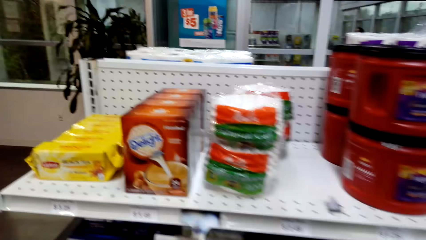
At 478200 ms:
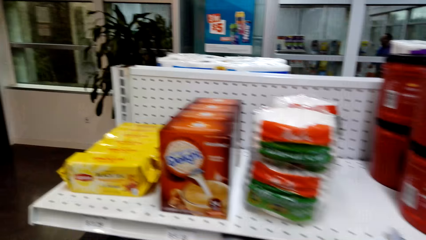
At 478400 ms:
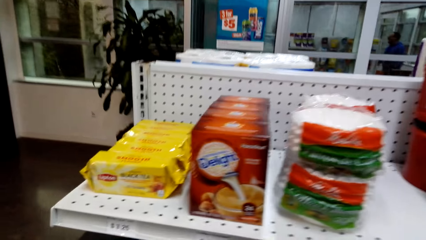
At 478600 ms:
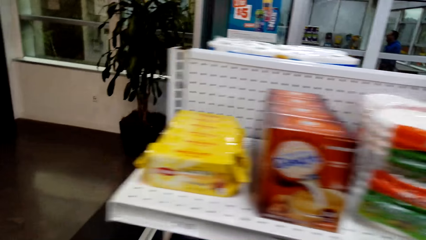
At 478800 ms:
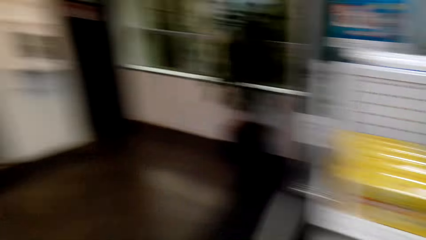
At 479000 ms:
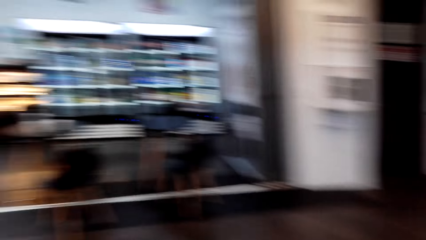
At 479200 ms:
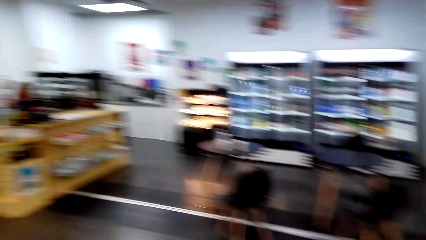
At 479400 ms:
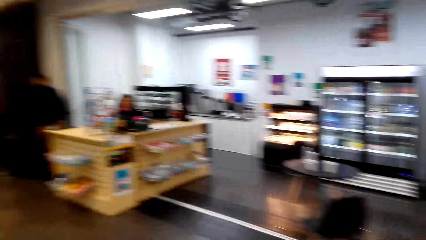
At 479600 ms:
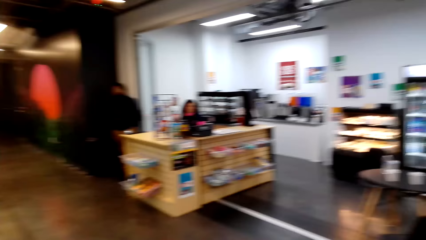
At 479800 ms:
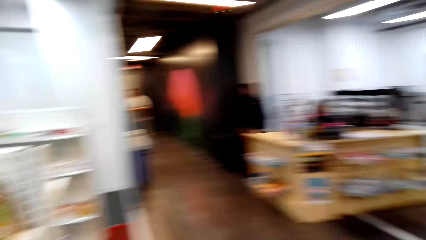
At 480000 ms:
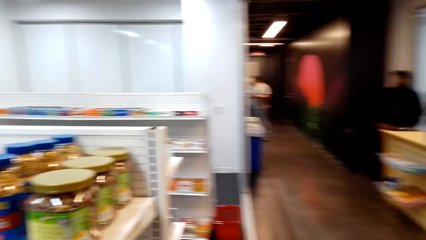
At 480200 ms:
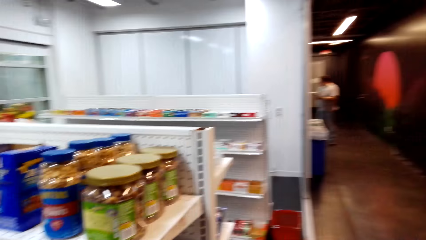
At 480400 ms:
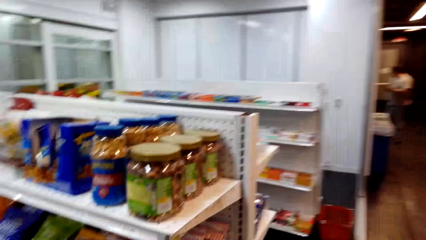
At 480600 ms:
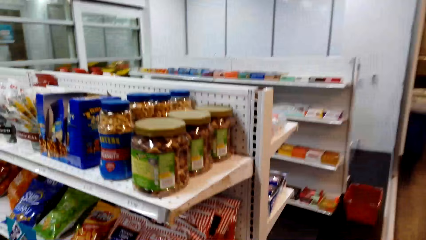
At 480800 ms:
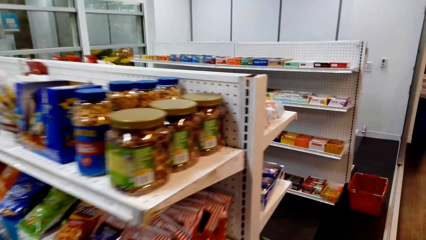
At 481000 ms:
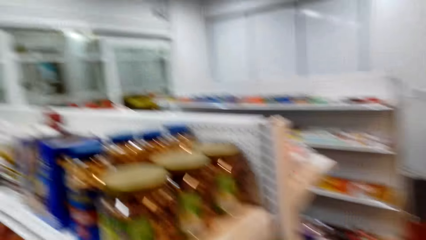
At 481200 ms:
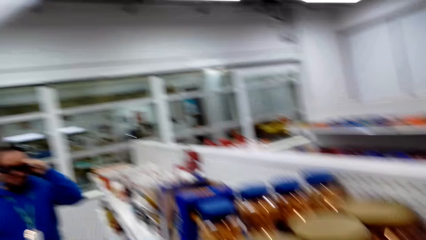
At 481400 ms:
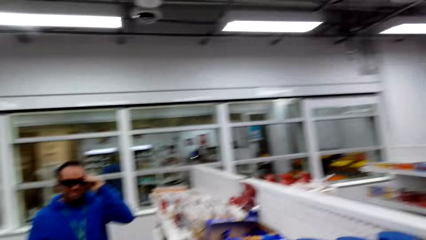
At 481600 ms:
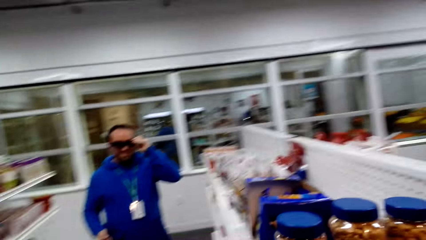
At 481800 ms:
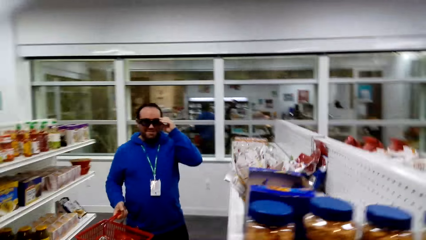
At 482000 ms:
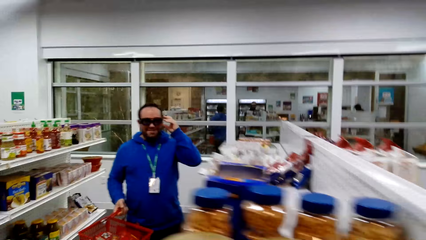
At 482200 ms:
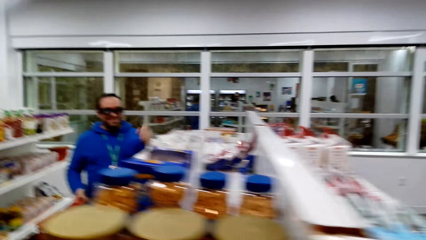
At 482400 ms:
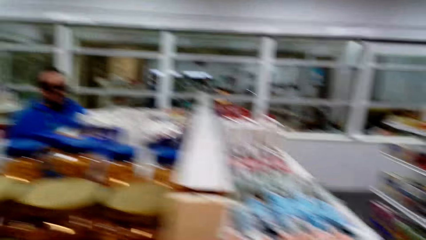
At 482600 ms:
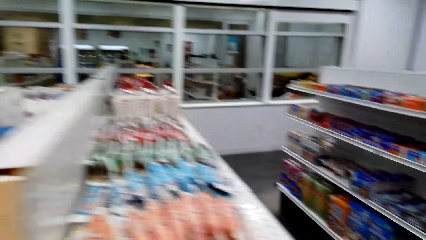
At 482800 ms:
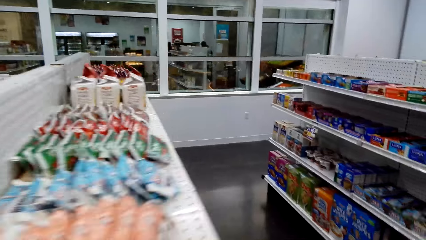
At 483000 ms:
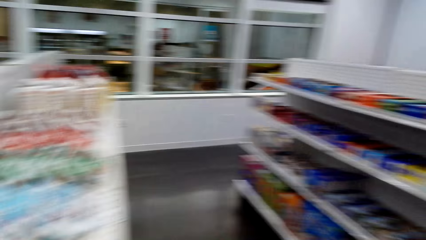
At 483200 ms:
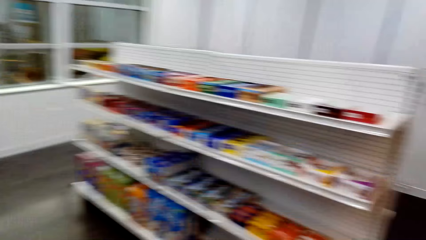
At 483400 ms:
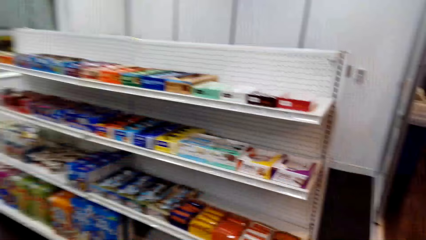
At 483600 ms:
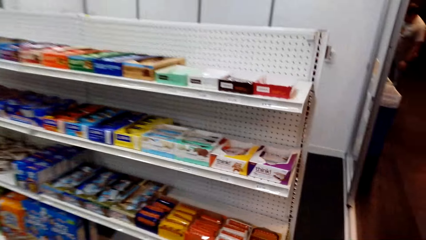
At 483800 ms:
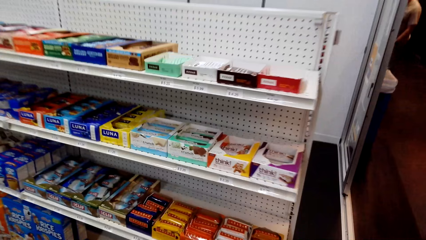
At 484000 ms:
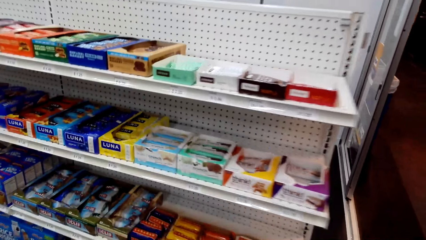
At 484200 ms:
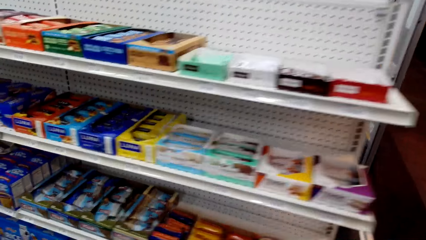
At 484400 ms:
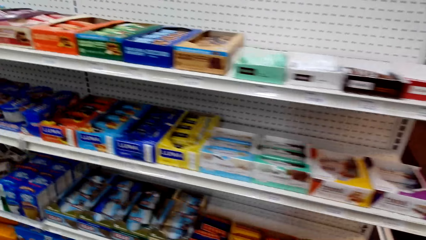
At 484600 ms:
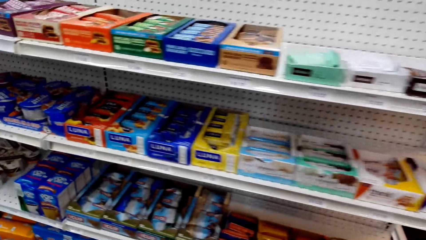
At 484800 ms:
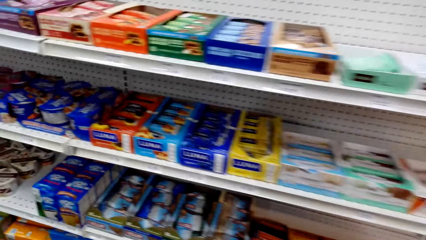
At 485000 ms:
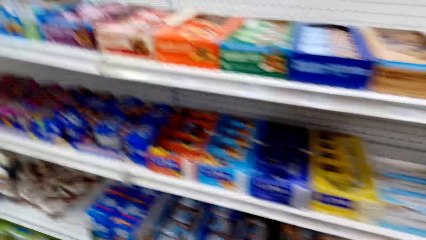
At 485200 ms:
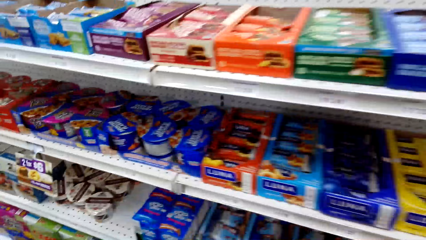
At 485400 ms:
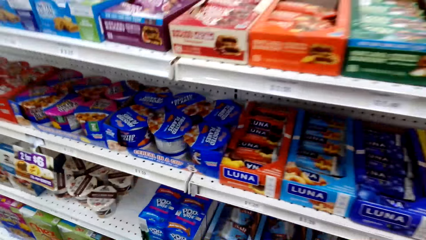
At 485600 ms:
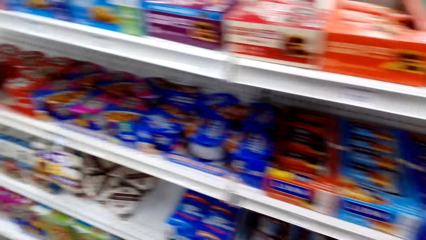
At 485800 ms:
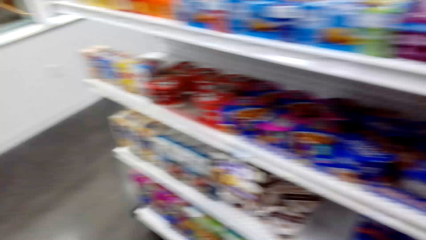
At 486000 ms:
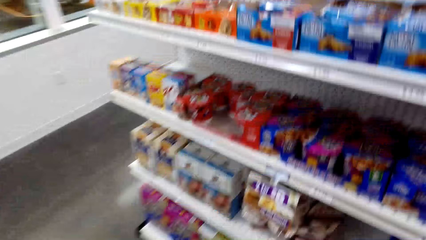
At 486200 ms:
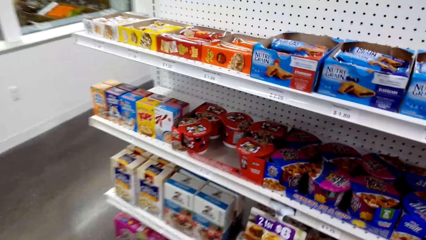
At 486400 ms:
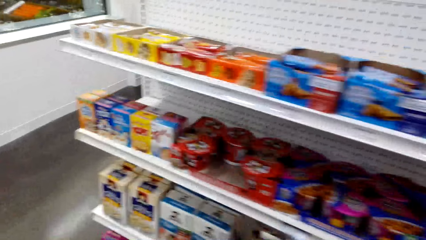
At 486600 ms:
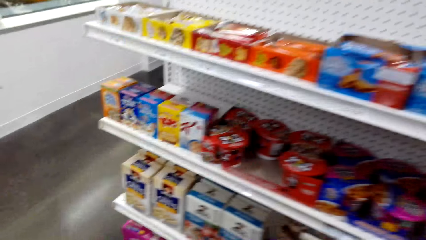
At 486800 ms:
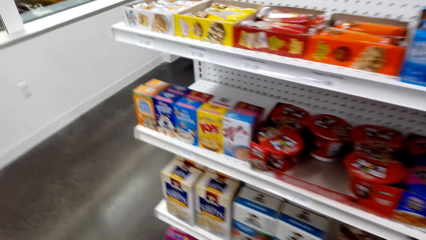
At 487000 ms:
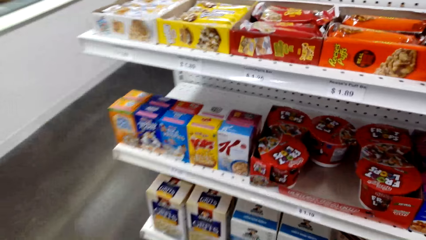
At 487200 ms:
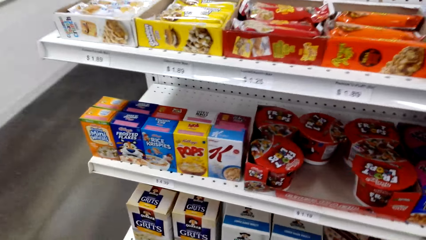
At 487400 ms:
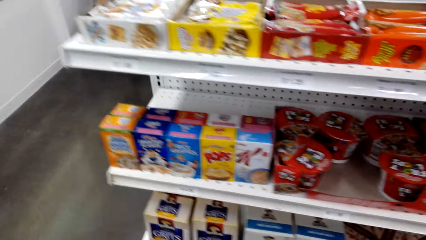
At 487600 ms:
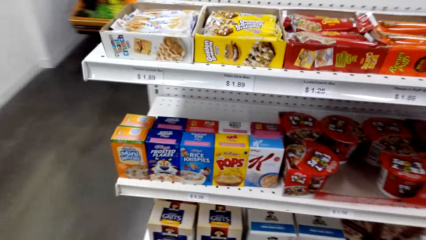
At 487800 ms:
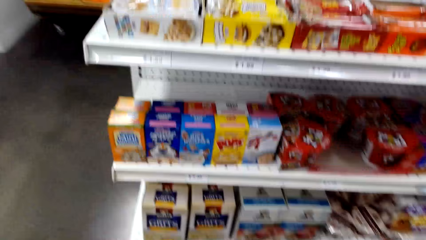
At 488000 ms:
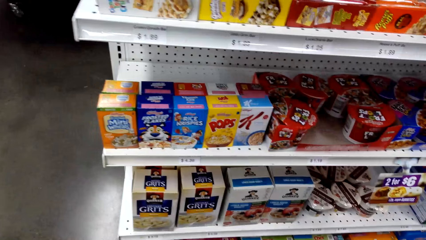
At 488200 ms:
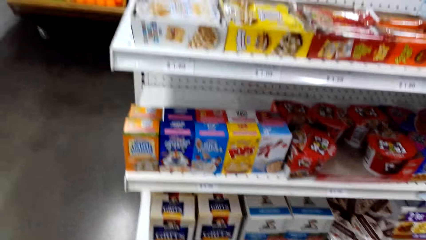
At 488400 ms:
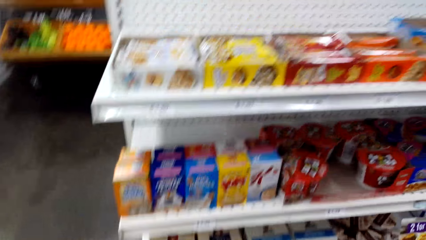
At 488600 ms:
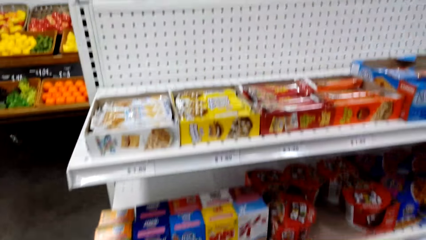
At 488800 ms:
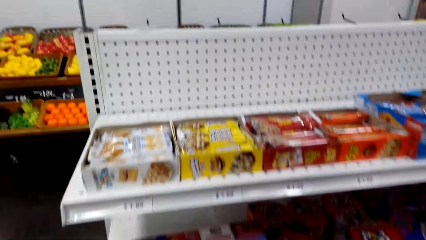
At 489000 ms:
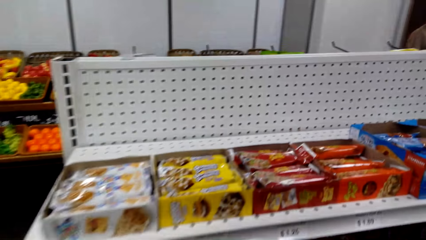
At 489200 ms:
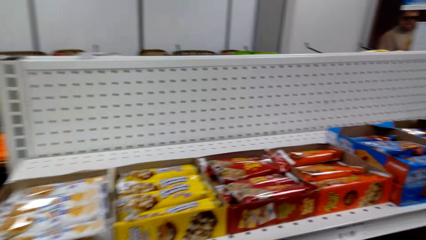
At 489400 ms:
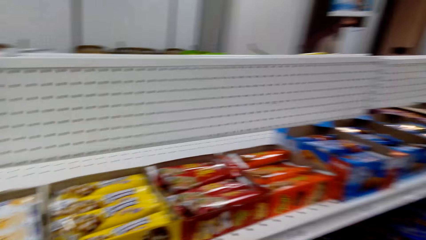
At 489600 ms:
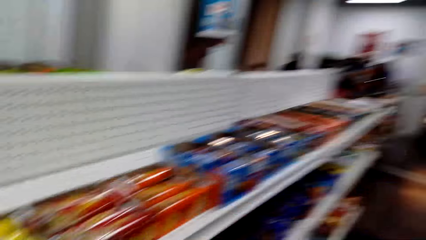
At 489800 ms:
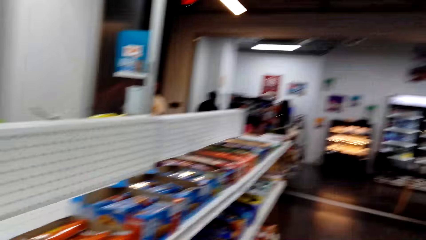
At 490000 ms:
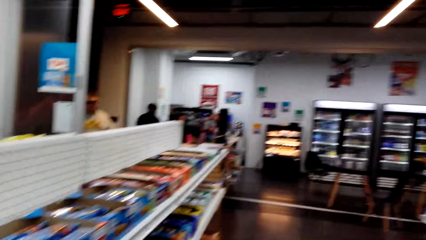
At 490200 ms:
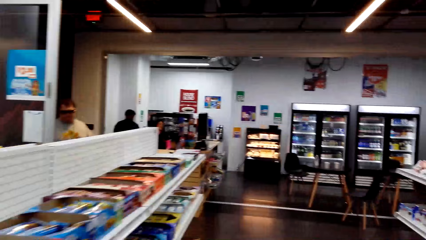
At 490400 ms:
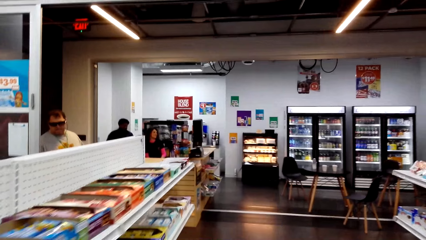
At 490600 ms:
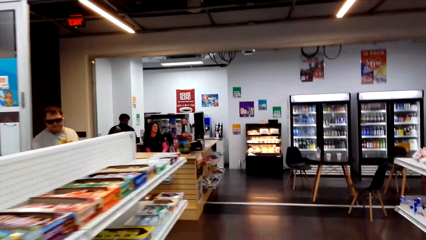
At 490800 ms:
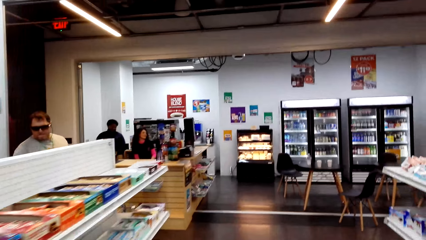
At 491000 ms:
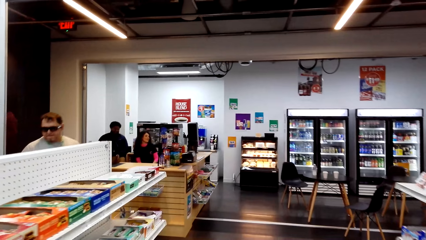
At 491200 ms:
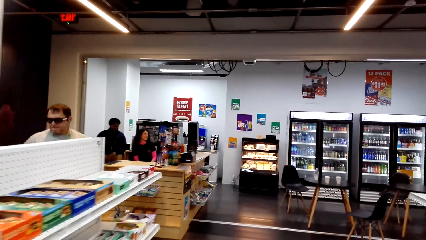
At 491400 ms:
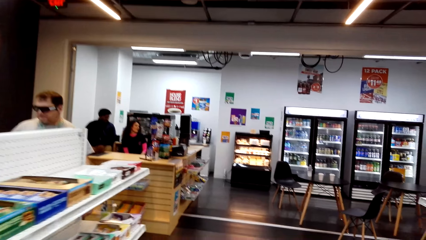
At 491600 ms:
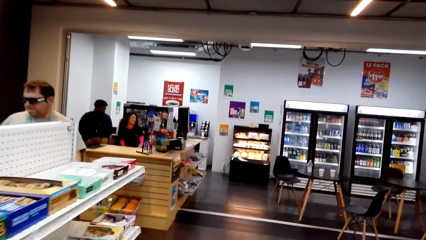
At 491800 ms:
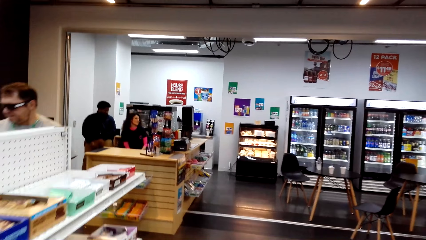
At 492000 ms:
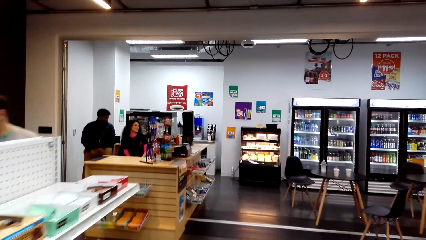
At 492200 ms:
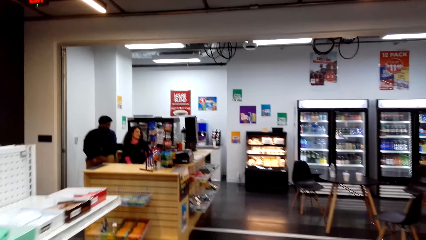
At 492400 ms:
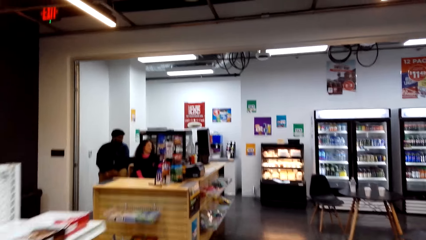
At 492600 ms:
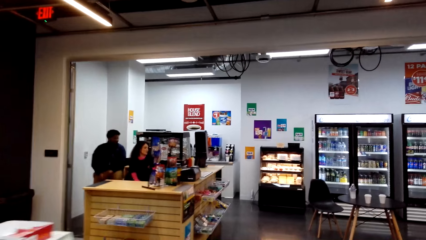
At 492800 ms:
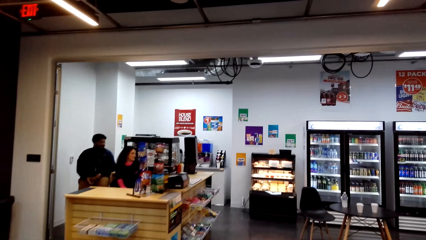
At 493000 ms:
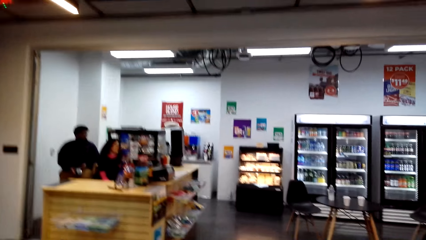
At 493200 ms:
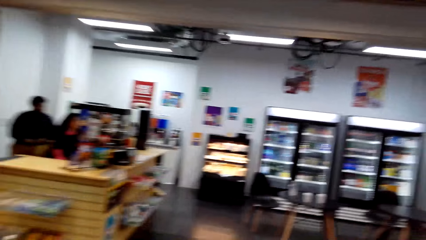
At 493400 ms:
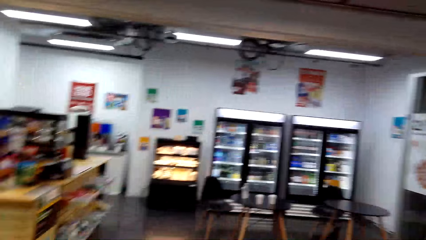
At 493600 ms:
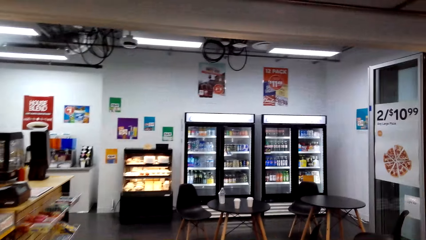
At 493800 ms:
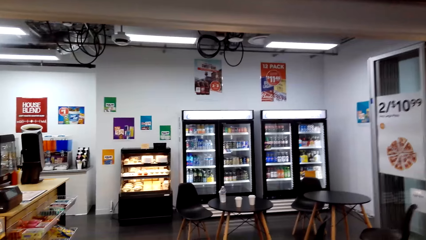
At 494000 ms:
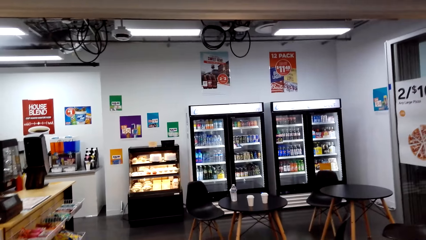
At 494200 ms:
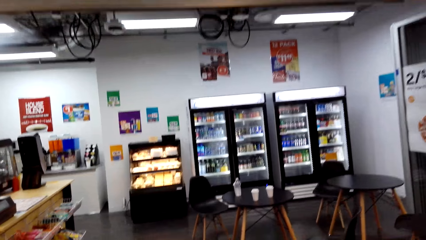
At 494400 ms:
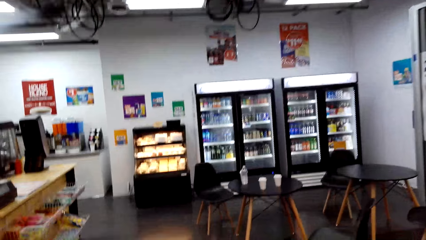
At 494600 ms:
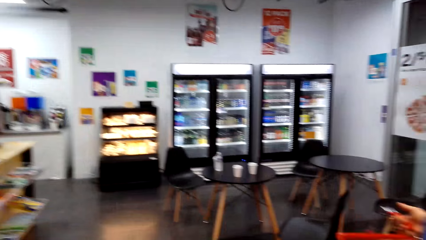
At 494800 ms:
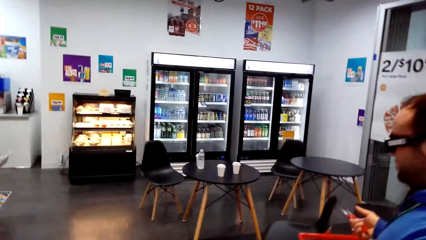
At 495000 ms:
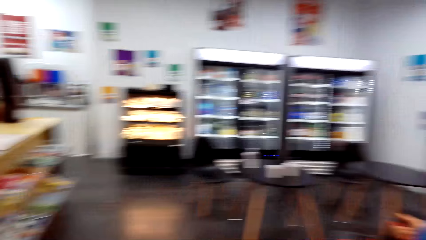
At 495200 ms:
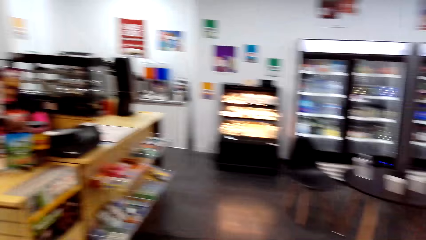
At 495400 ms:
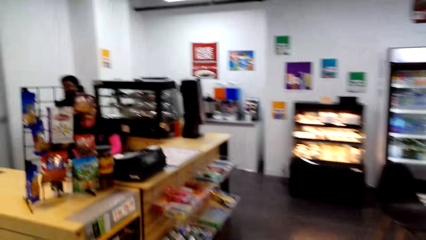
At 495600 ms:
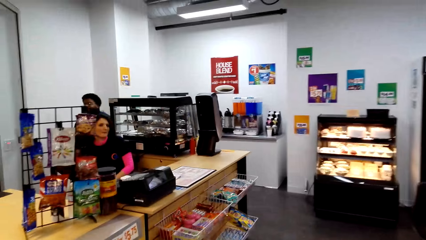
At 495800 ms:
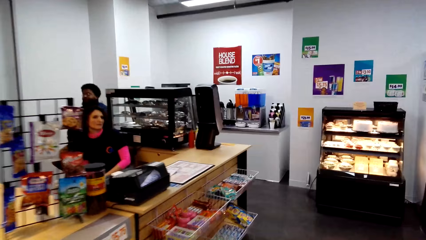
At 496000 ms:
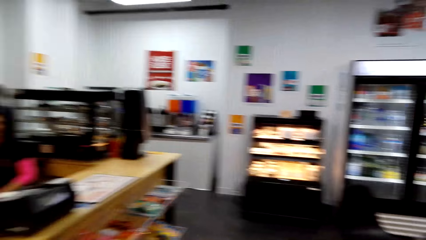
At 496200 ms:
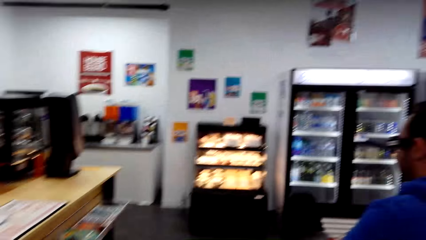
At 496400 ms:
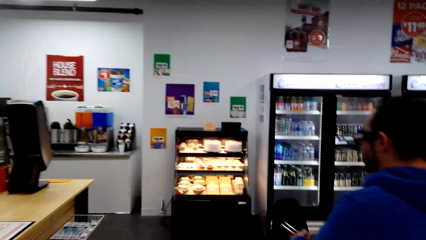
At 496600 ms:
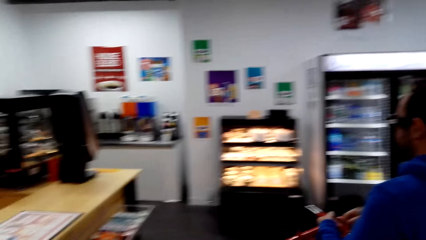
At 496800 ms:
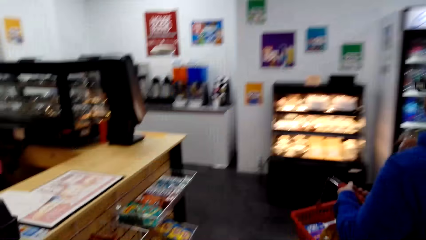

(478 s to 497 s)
The camera wearer moves around. A man touches goggles. Another man moves around. Another man touches something. The first man walks around.
